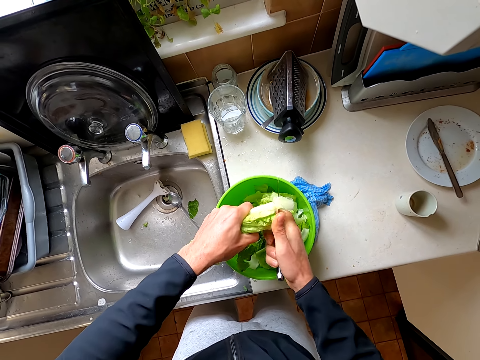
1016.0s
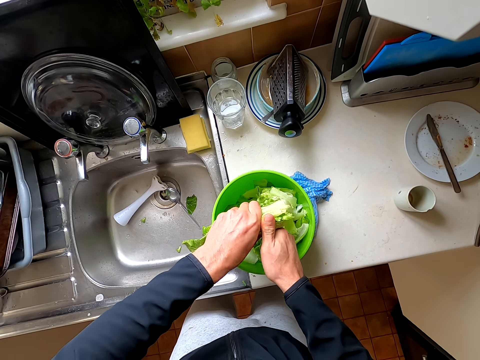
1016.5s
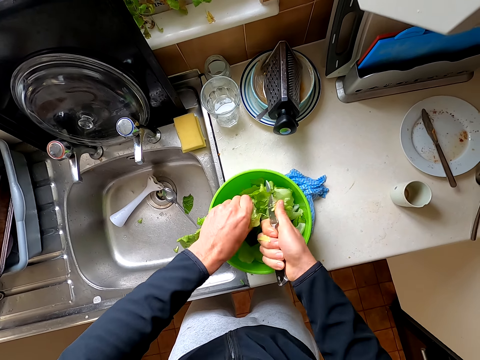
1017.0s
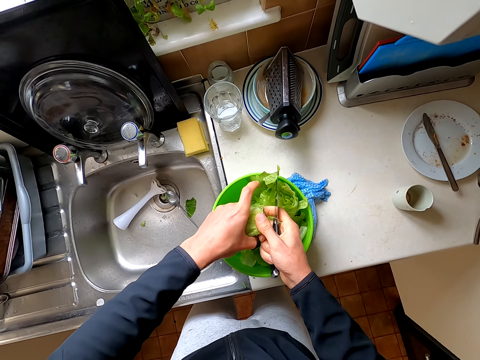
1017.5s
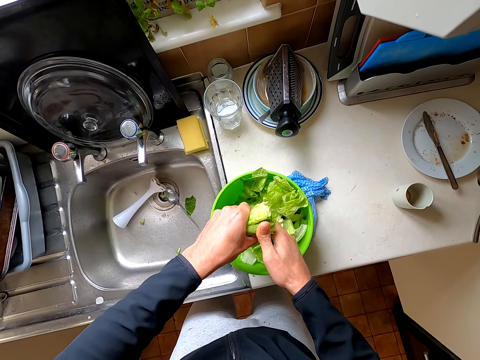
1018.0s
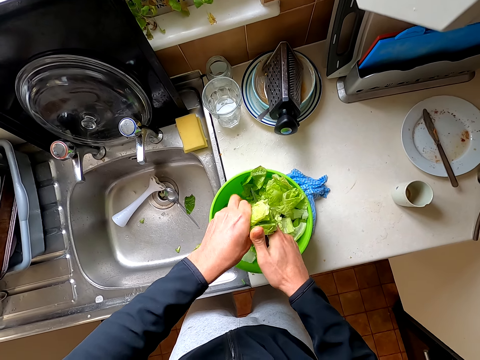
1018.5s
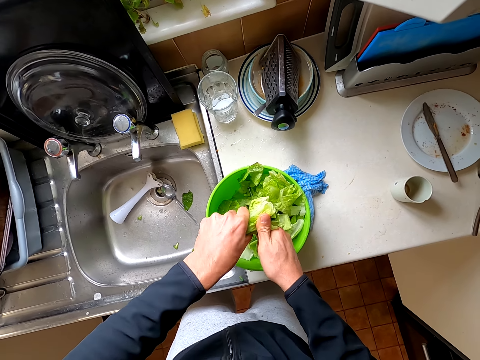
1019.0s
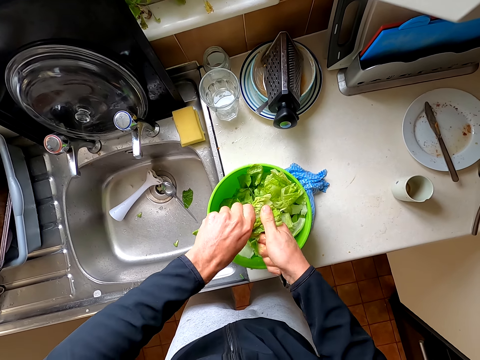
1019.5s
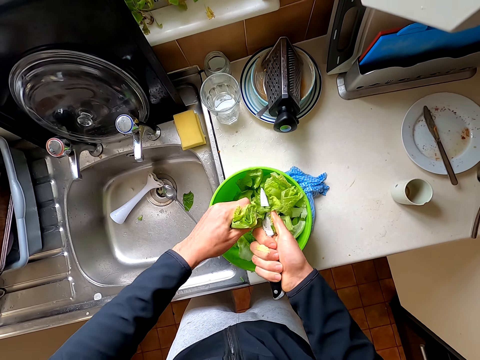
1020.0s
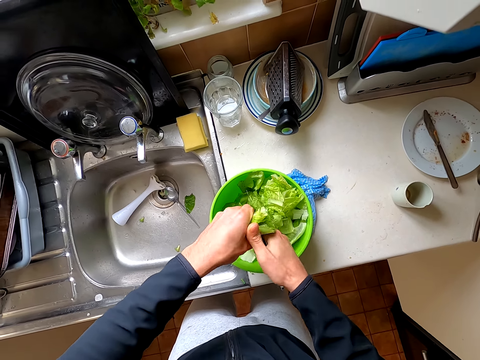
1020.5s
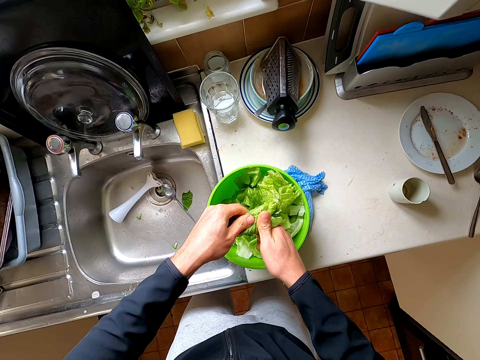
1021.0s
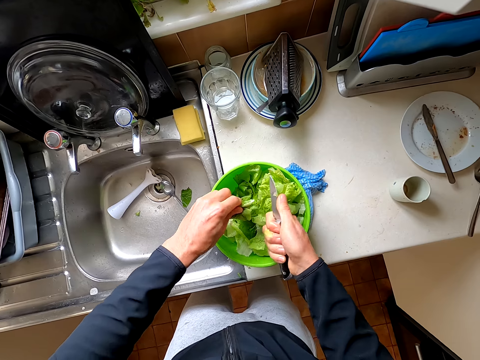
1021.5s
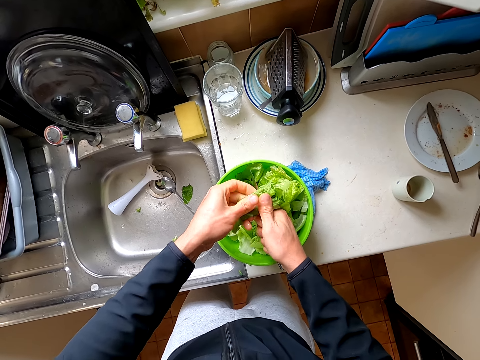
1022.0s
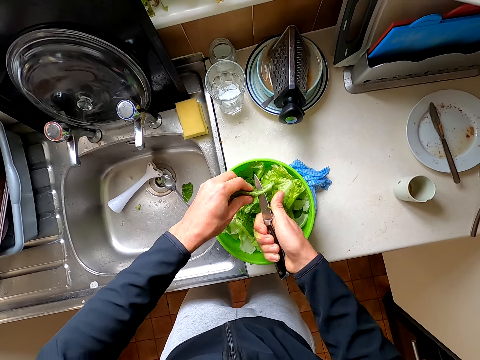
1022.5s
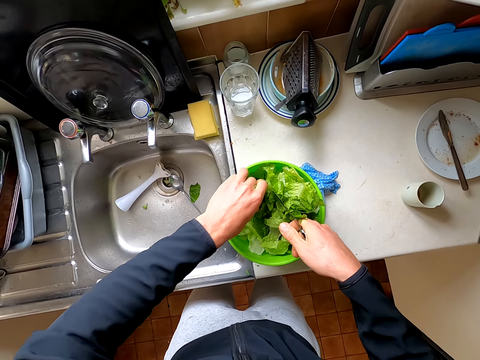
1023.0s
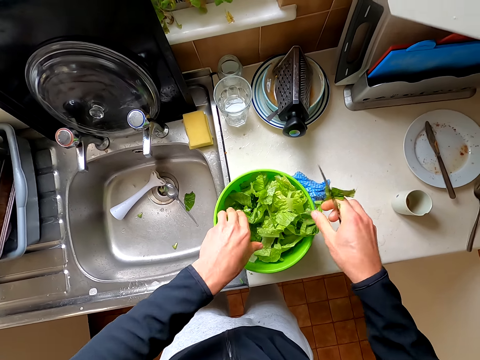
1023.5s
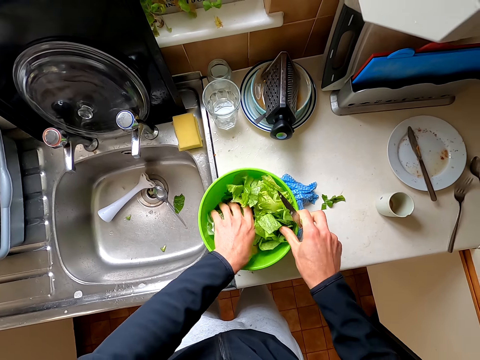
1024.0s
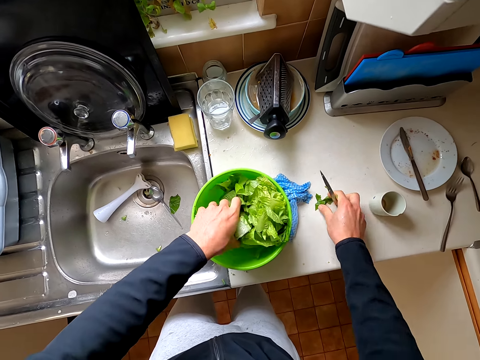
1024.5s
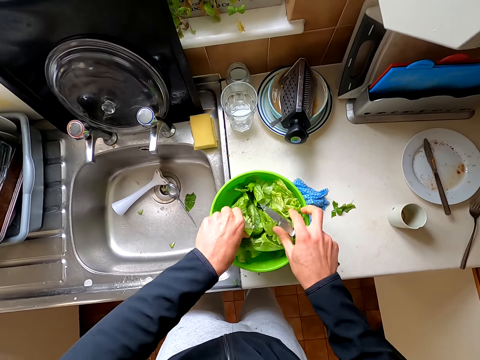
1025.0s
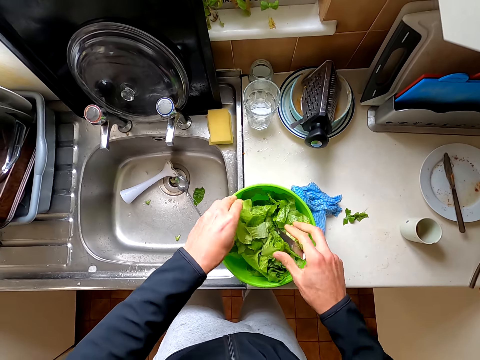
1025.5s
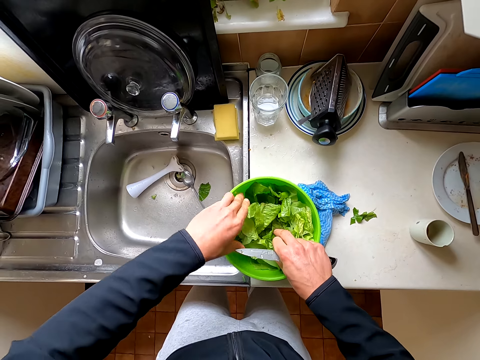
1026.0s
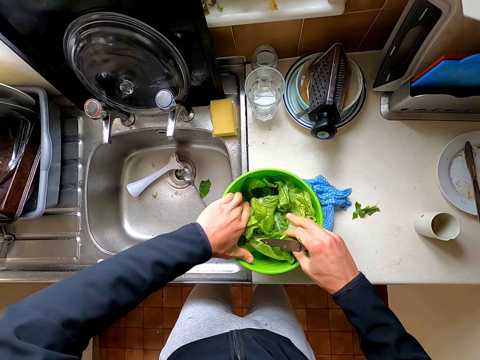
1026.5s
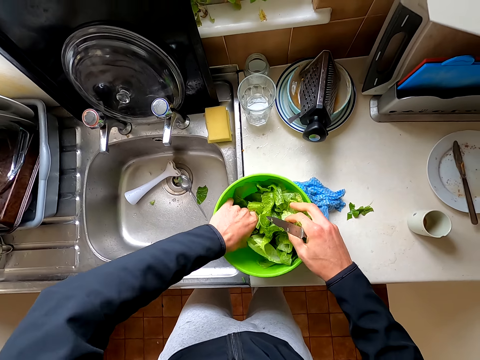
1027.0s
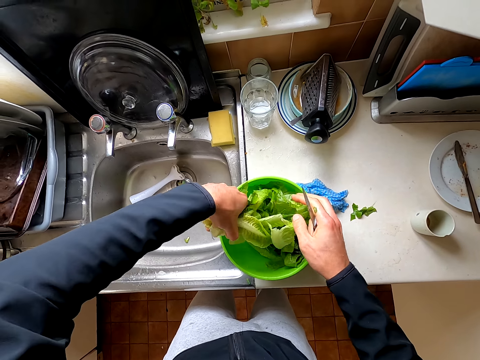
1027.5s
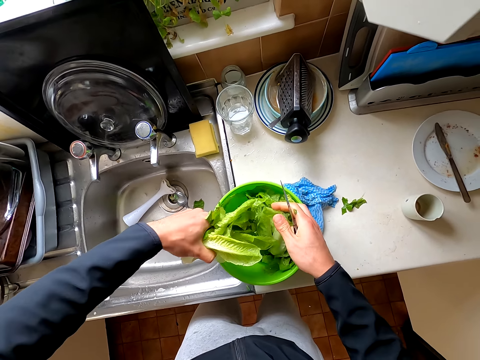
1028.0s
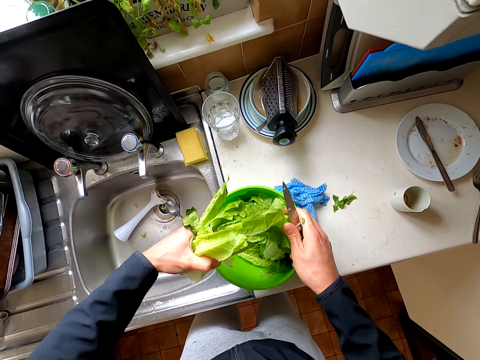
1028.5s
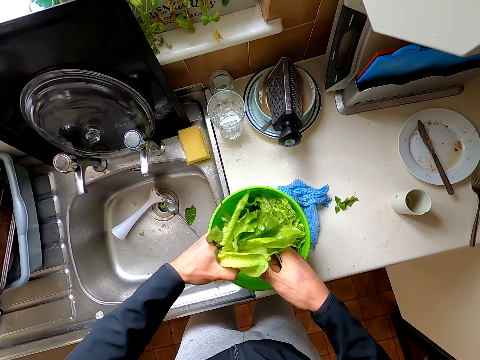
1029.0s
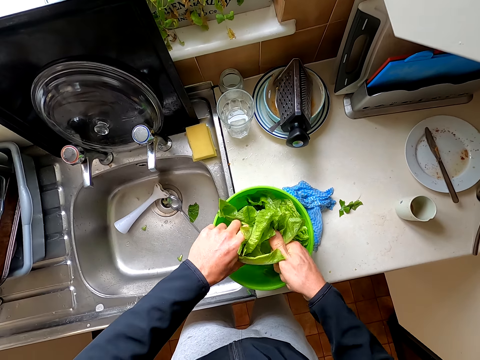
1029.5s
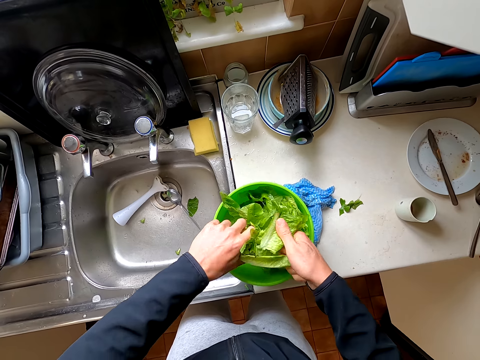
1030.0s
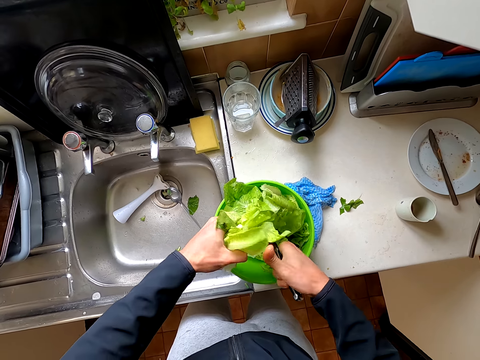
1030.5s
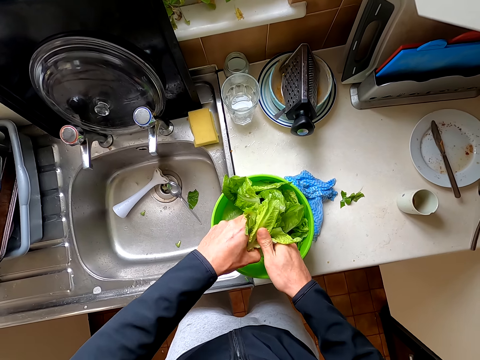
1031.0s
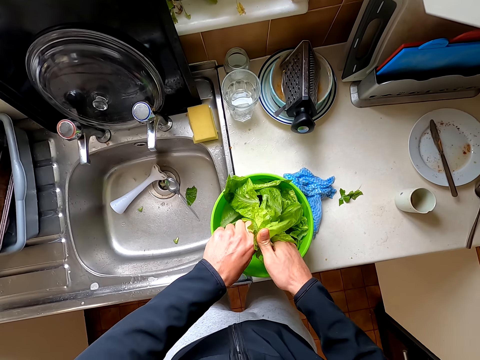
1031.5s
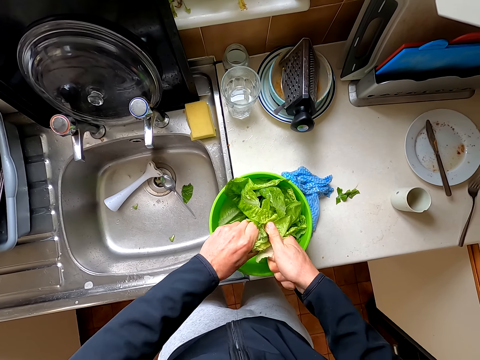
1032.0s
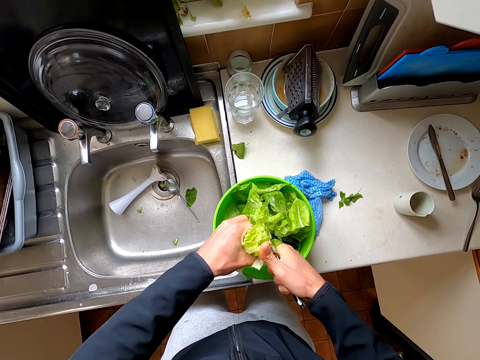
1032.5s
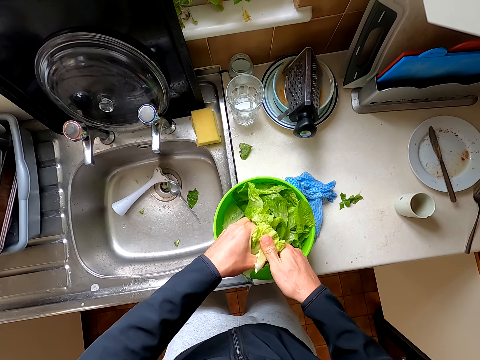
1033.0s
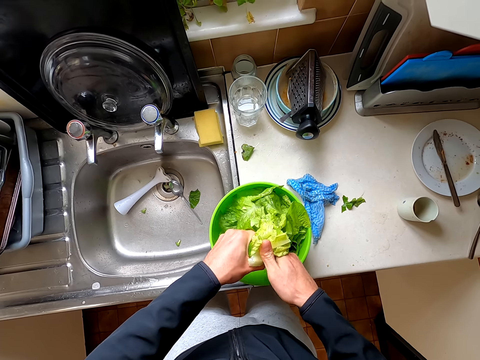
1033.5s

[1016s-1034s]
The camera wearer holds the lettuce leaves. They pick the lettuce leaves. They cut the lettuce leaves with the knife.

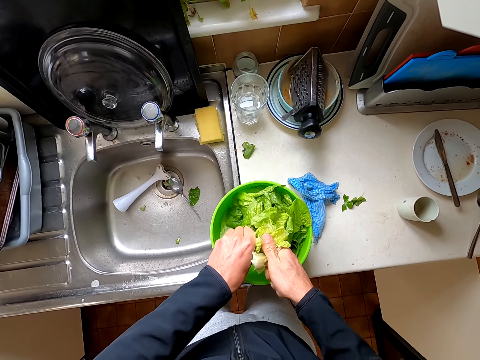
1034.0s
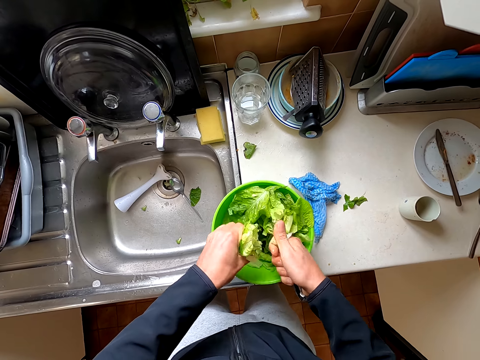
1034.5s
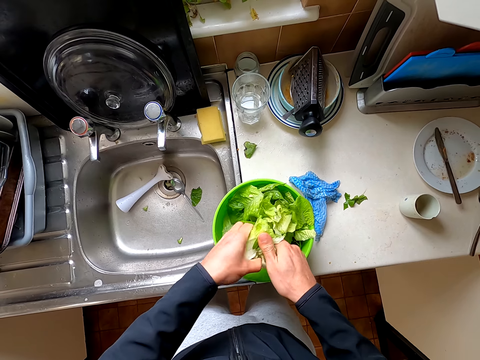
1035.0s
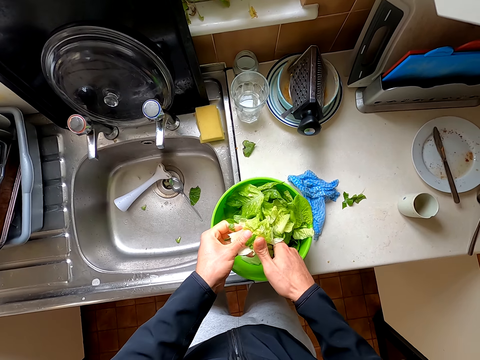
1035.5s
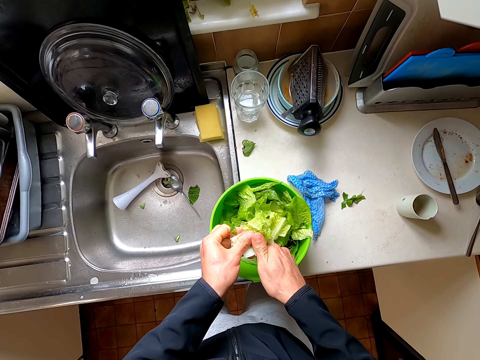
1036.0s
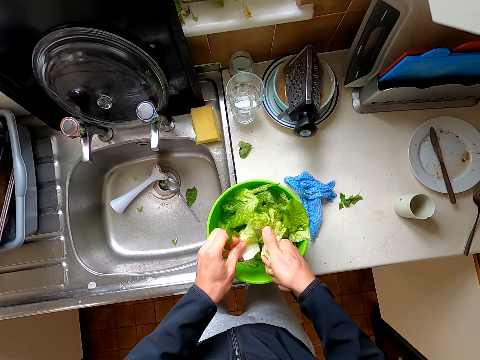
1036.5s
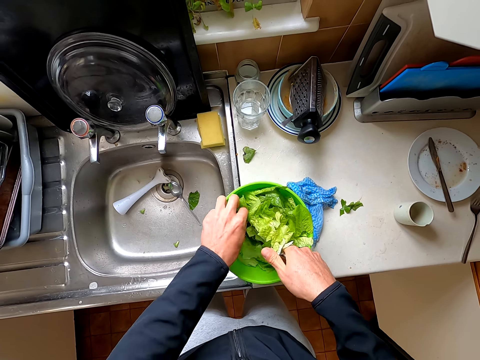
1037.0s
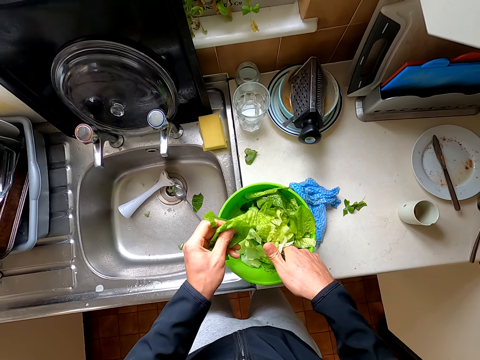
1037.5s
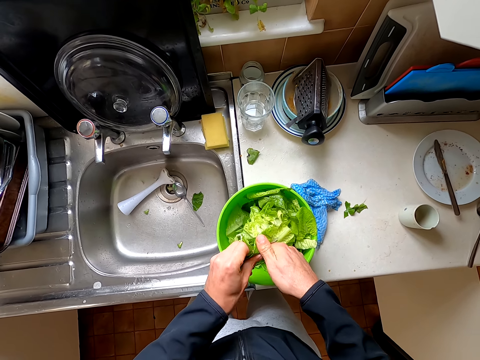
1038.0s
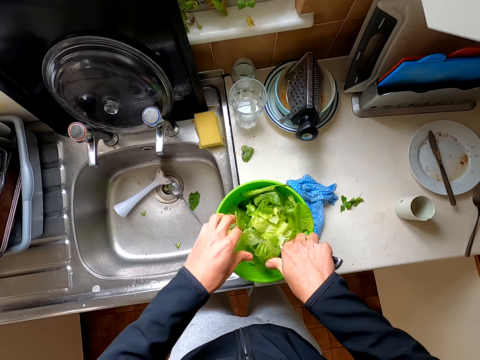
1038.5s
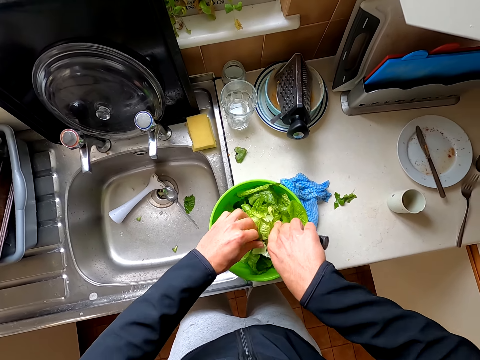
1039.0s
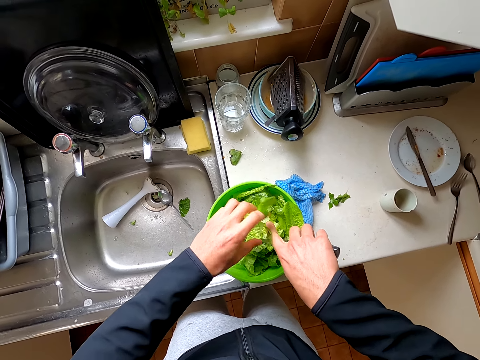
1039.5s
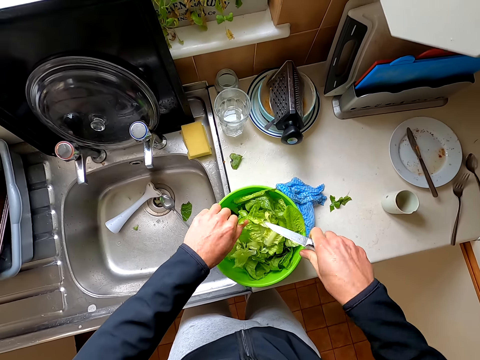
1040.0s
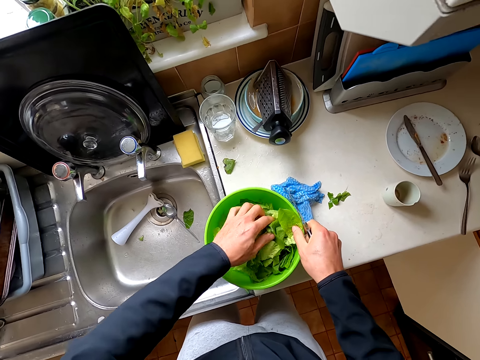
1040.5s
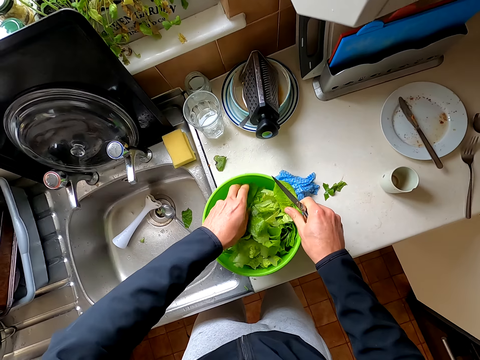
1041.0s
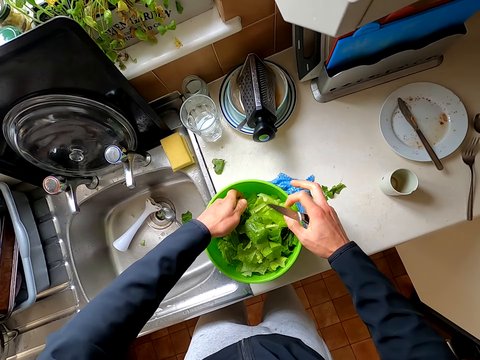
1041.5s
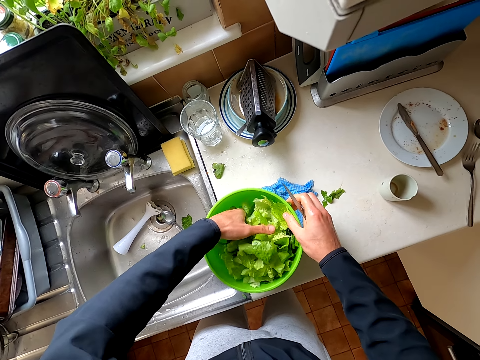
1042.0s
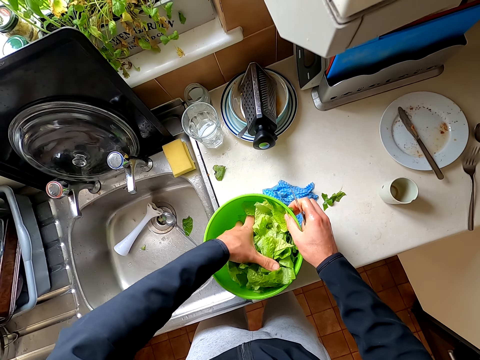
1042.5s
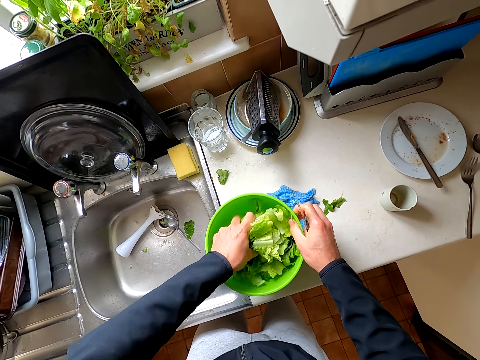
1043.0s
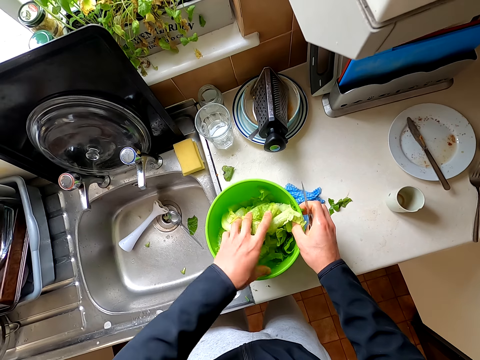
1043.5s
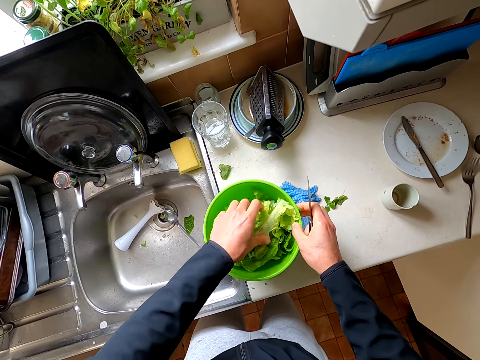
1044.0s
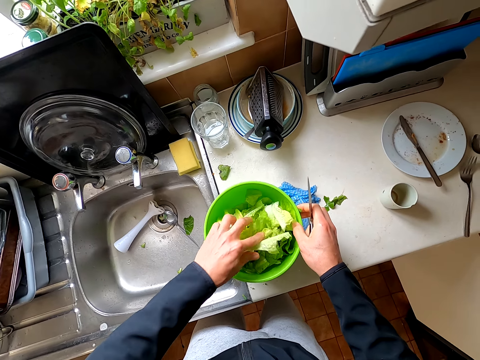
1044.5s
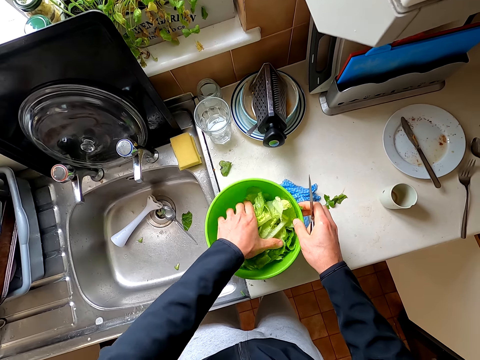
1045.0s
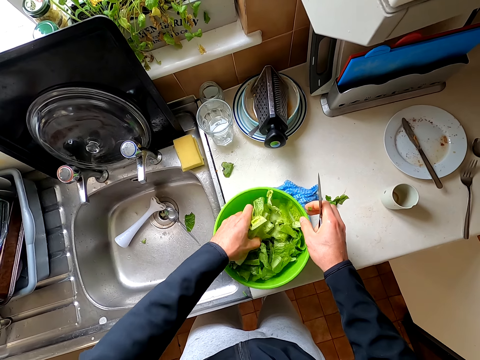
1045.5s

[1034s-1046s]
The camera wearer turns the lettuce leaves.
